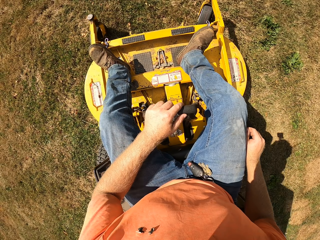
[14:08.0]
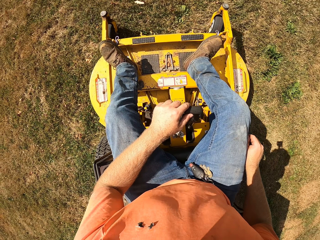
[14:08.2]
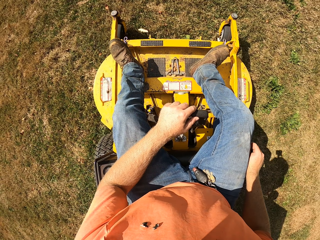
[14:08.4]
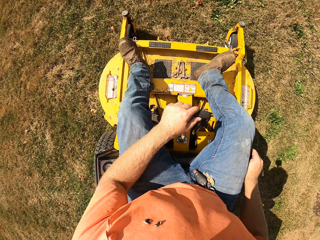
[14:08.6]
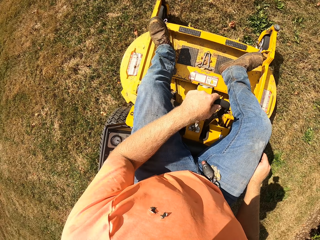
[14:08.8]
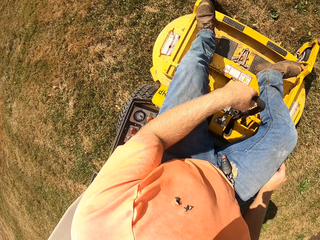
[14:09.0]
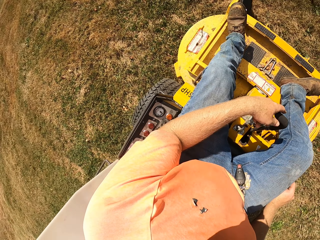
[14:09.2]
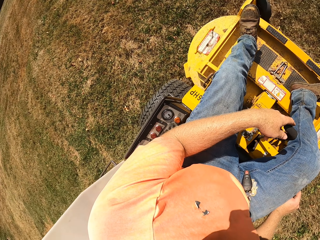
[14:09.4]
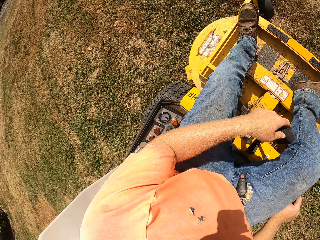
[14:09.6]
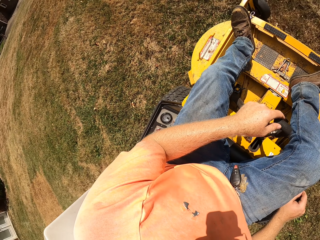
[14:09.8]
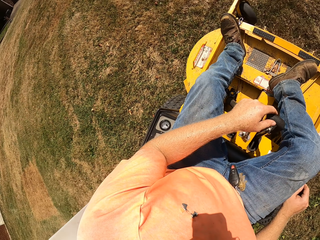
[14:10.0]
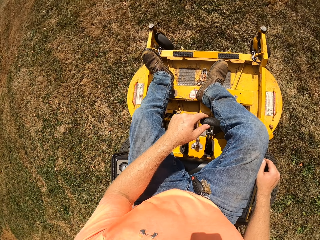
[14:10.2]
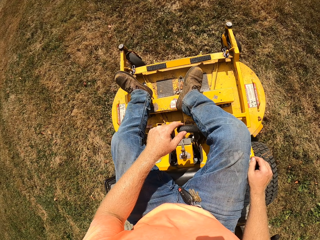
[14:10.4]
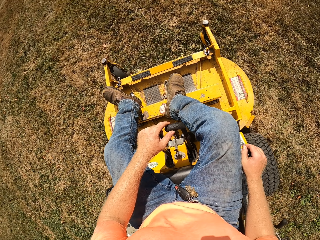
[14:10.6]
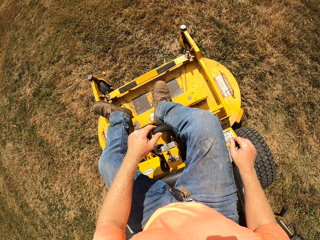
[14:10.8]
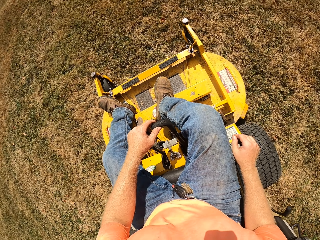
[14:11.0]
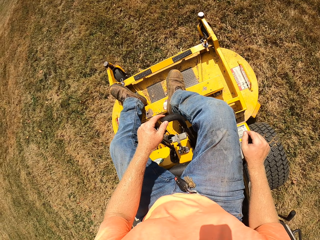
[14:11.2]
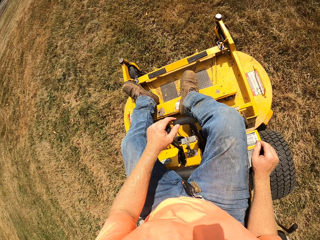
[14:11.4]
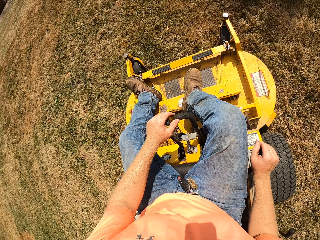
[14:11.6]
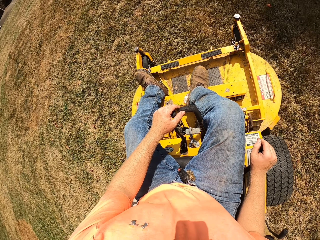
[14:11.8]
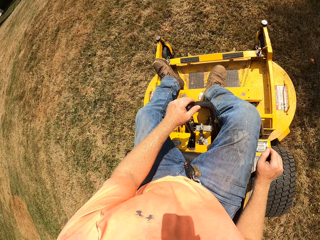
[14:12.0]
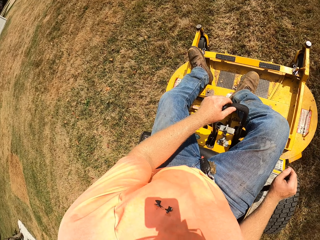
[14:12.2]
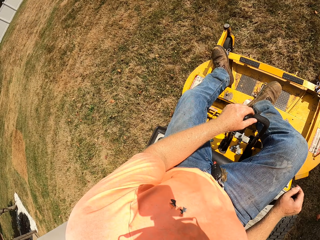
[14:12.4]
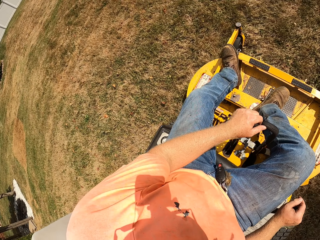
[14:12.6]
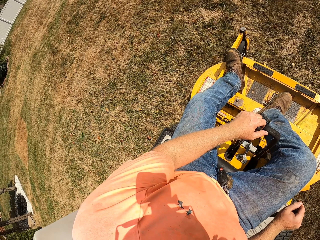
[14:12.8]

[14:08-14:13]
The camera wearer drives the lawn mower.

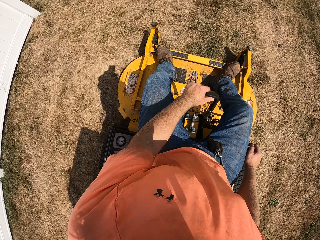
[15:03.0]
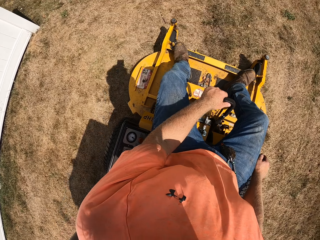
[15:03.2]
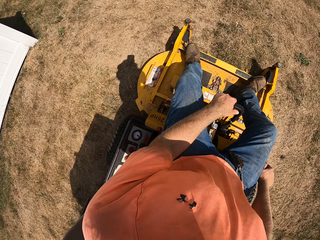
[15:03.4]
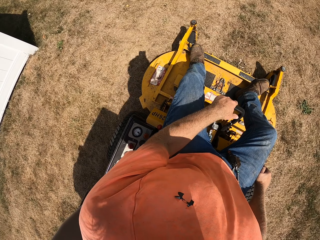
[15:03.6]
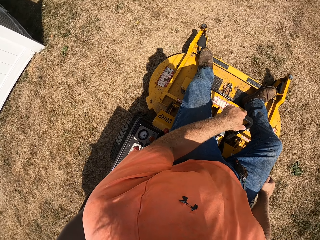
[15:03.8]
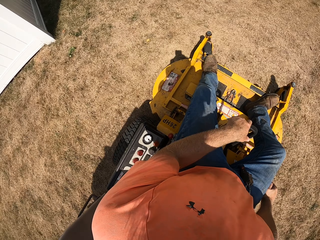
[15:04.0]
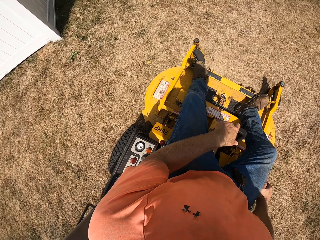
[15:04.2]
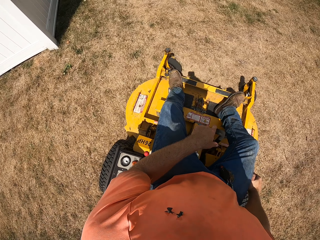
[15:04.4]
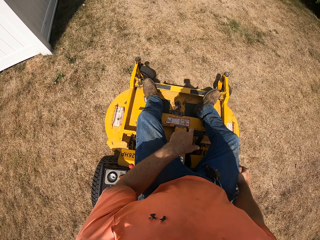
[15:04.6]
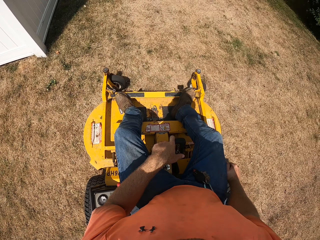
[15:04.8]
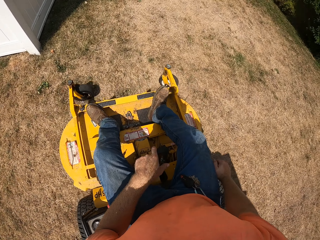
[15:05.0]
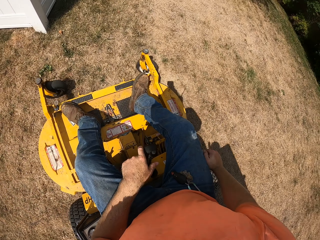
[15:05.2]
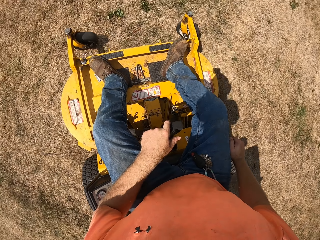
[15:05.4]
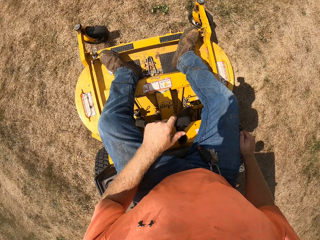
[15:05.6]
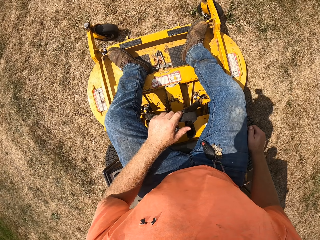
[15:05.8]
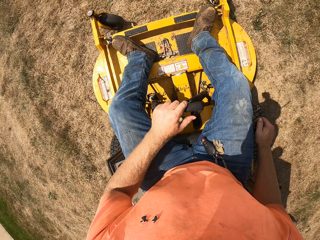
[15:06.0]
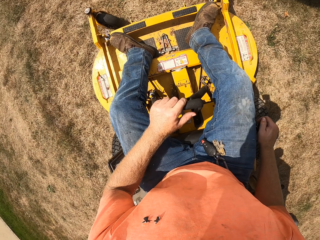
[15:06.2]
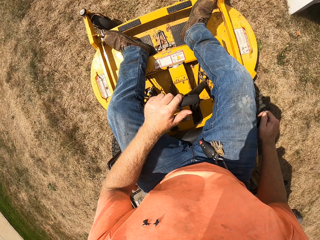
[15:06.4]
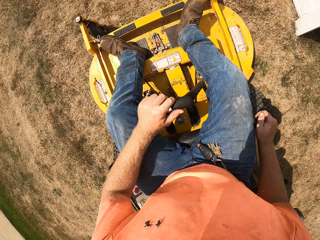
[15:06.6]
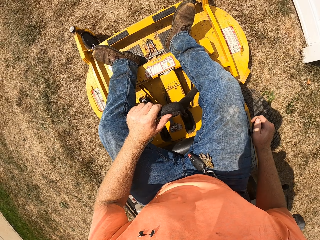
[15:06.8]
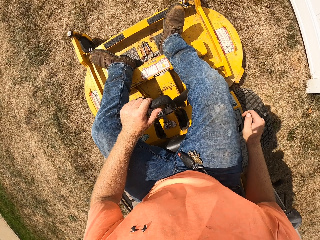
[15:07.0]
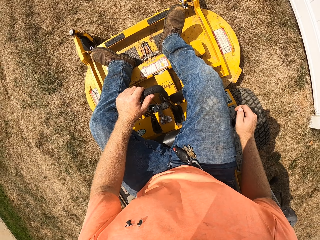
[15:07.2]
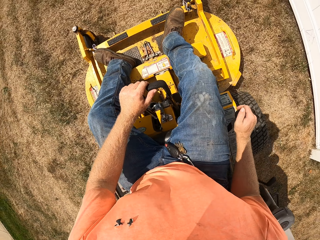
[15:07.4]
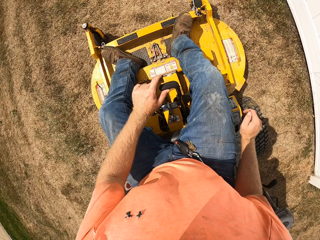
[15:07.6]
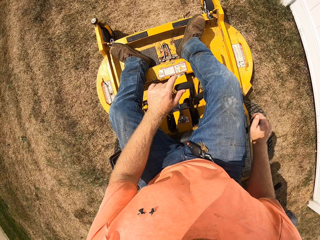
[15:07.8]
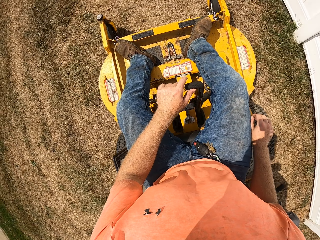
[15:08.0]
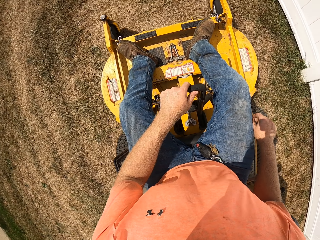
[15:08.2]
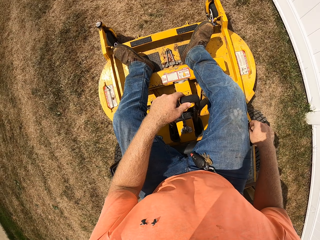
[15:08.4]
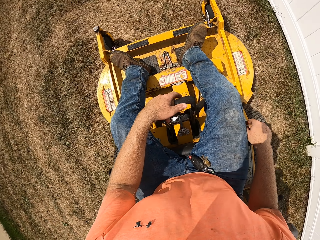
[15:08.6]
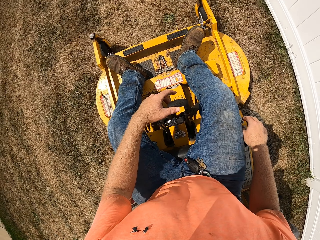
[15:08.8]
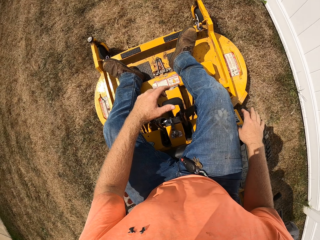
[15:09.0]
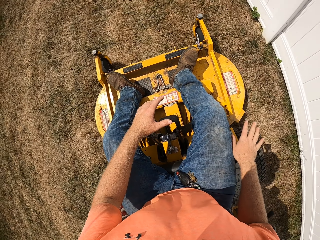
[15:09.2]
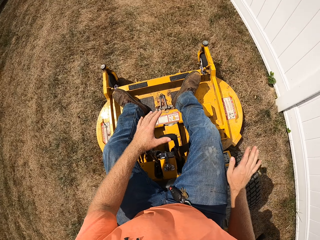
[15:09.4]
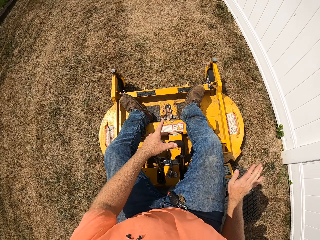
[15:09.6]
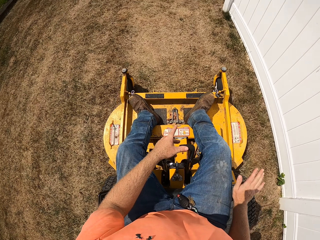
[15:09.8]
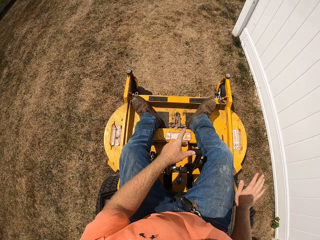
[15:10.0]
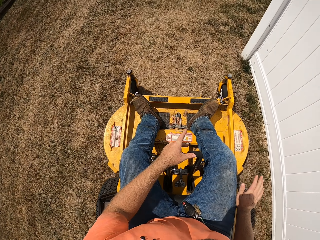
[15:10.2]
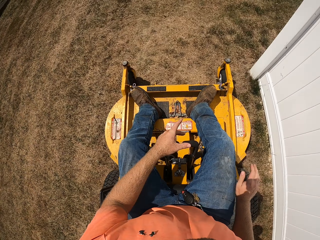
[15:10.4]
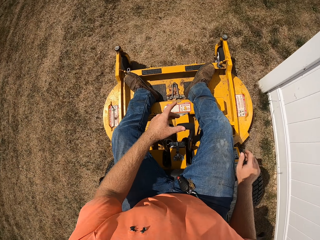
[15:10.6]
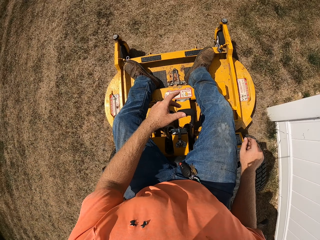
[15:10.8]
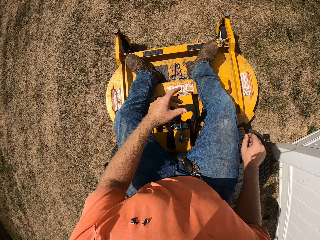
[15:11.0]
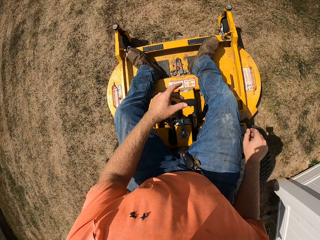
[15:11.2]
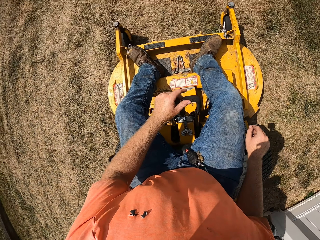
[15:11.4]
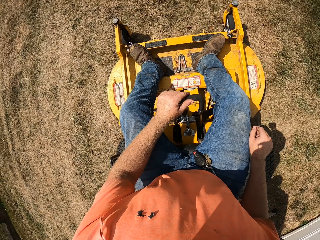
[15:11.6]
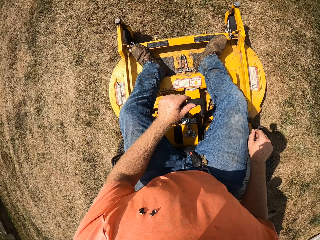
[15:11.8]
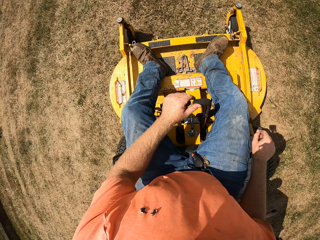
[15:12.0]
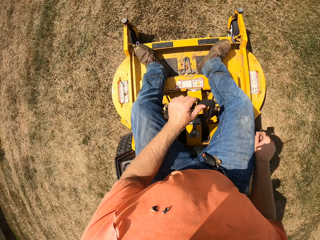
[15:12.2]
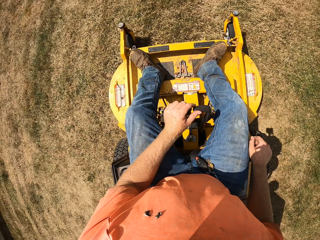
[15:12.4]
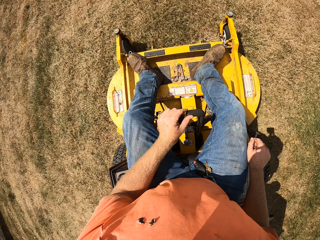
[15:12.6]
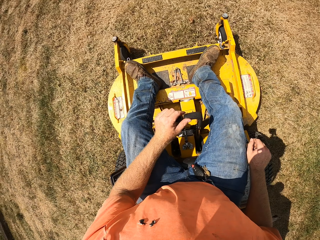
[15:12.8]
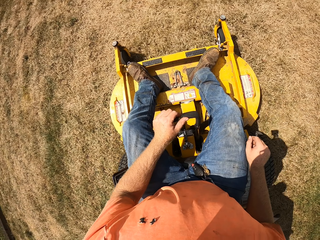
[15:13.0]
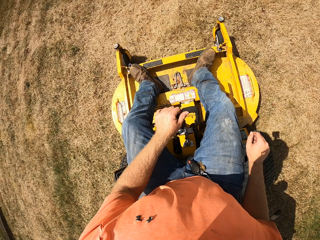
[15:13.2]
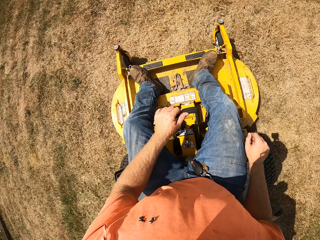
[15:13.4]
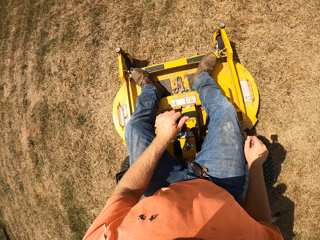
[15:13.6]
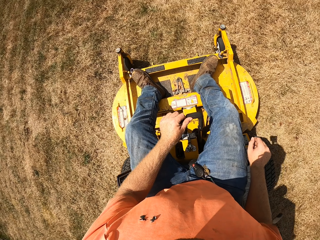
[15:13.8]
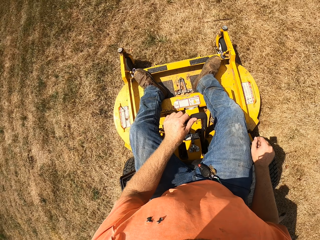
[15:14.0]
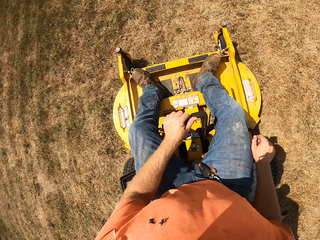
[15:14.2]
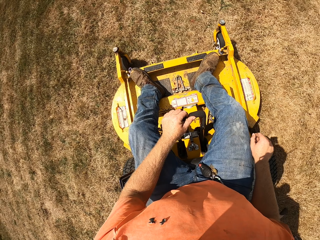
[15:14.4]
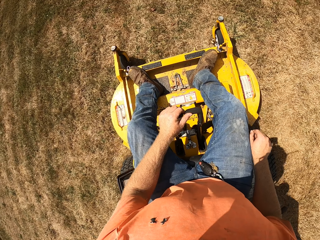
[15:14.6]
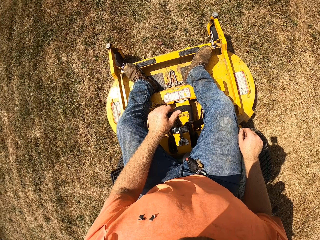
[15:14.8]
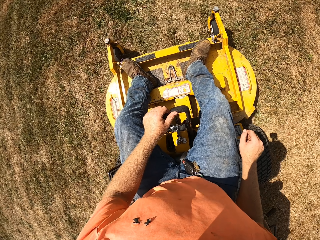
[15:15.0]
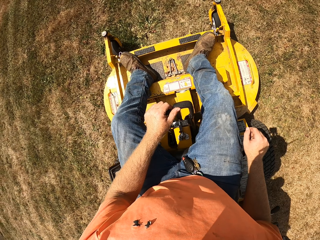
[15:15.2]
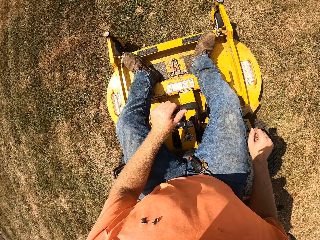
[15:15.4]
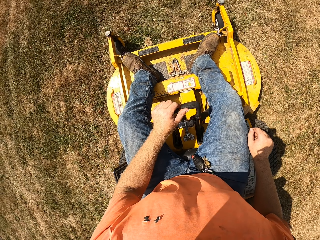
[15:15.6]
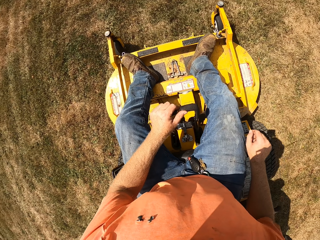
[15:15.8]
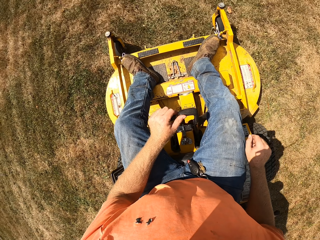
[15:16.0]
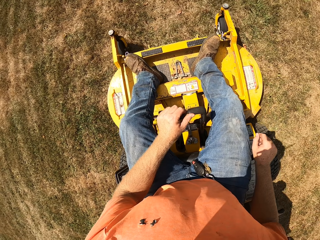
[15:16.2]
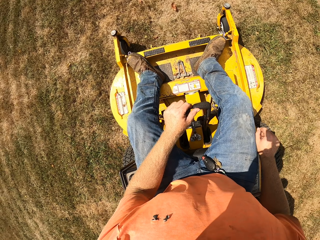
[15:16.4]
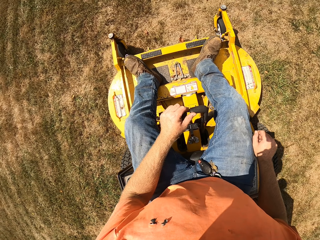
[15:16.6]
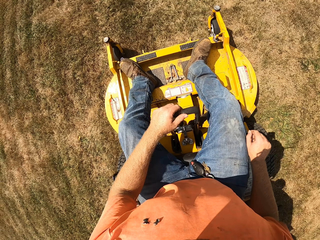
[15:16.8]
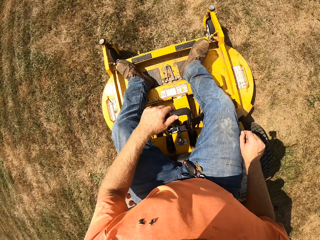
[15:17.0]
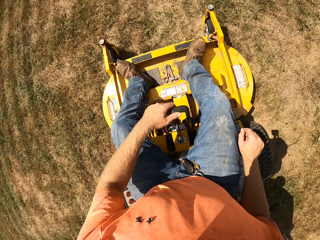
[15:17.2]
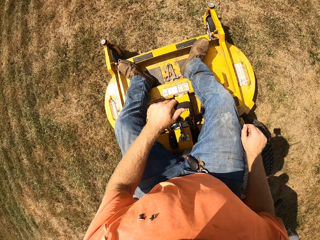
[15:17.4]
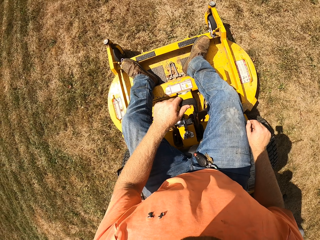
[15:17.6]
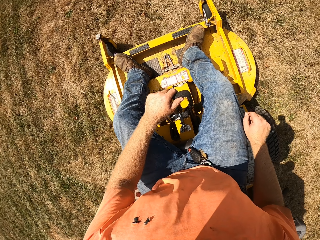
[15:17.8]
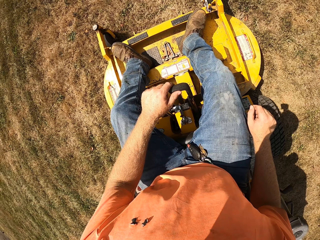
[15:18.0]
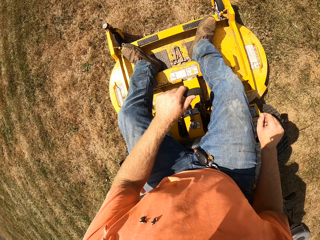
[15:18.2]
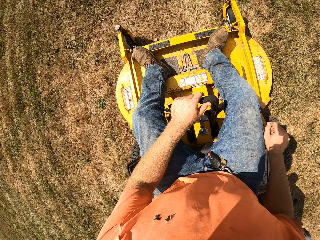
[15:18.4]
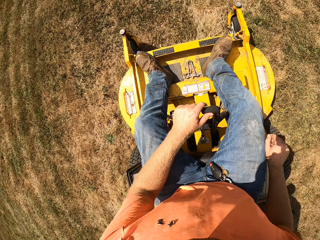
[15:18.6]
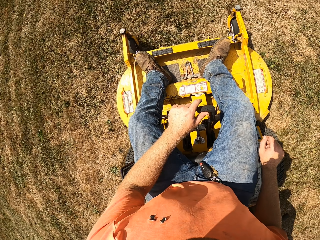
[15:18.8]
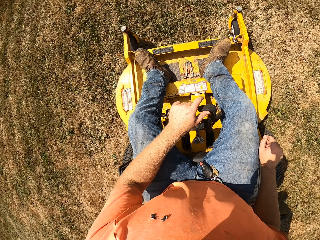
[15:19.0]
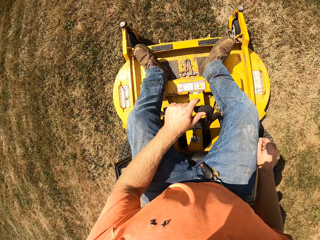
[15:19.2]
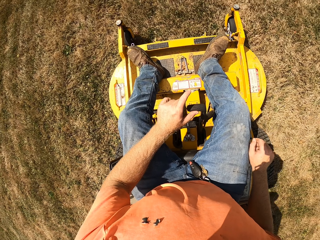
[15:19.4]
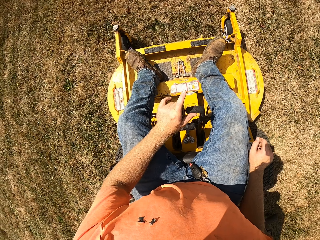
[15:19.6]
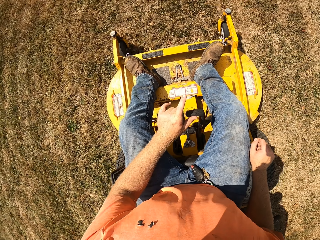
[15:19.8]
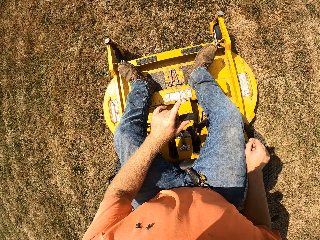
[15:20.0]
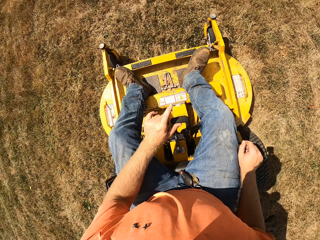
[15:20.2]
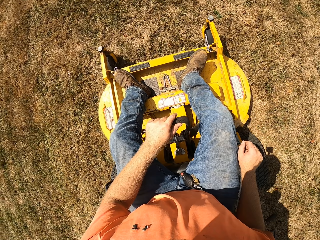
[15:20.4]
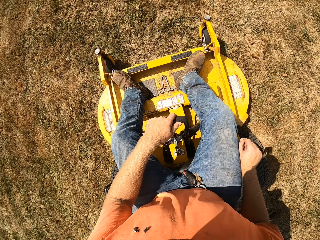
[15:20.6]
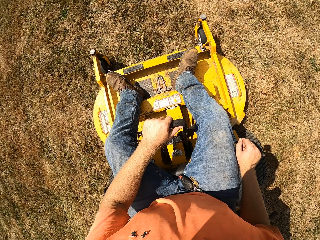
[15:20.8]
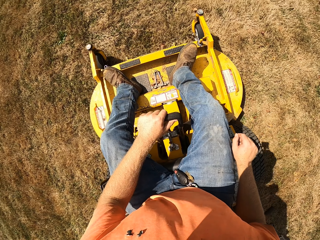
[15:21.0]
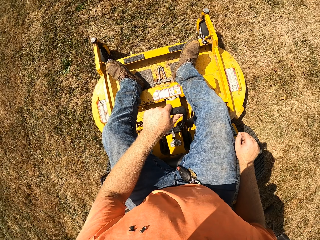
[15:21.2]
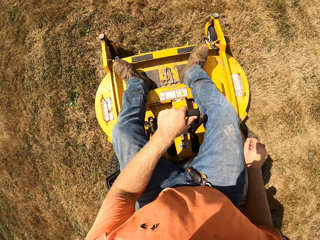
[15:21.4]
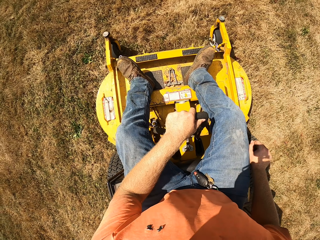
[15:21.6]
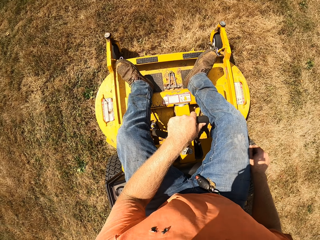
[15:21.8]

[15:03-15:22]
The camera wearer negotiates a corner. They drive a lawn mower on grass.
